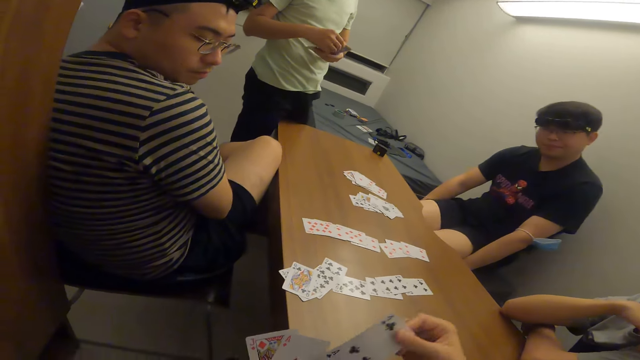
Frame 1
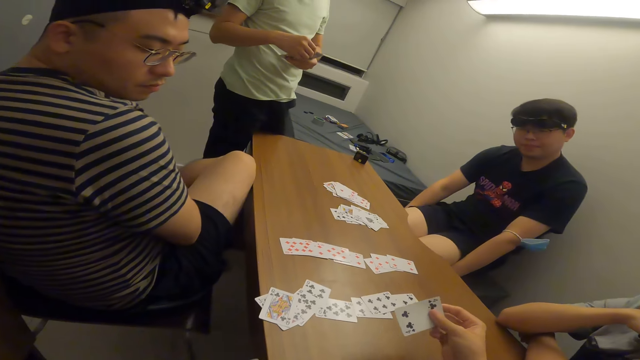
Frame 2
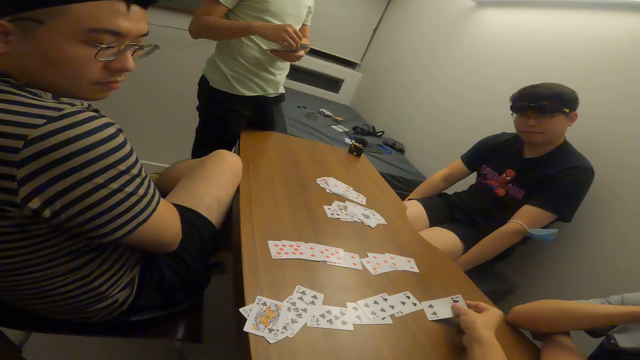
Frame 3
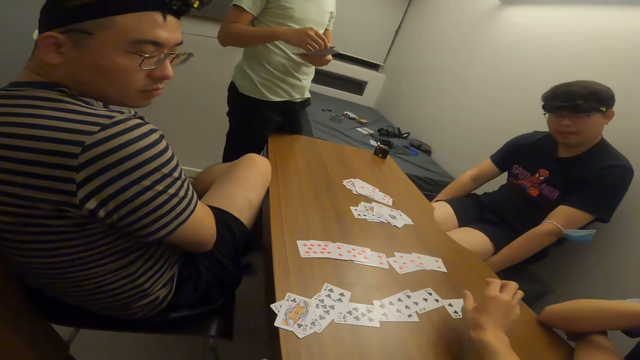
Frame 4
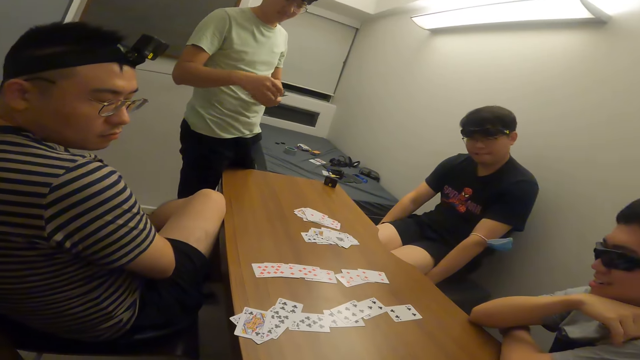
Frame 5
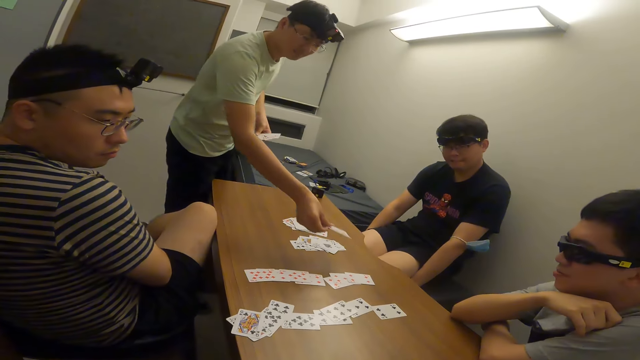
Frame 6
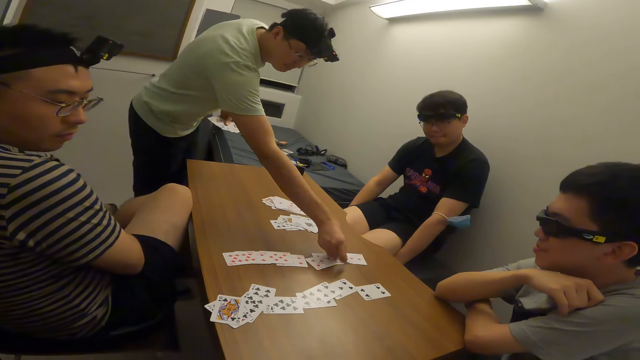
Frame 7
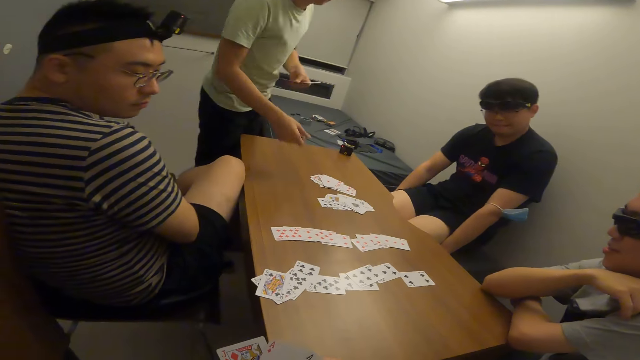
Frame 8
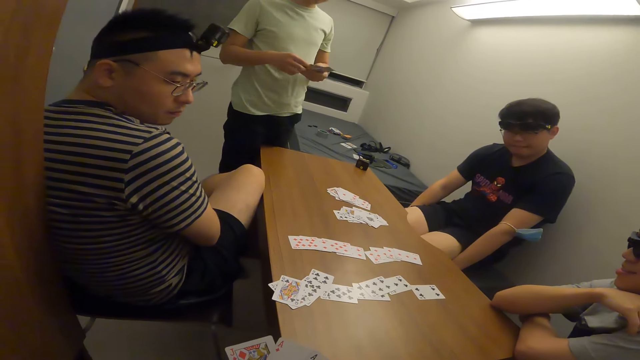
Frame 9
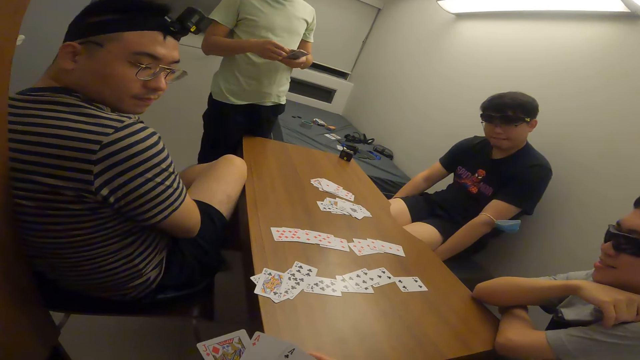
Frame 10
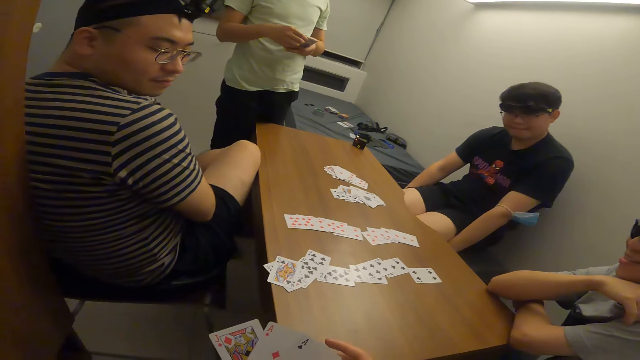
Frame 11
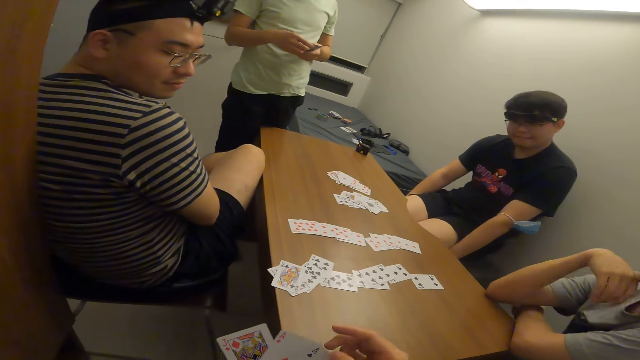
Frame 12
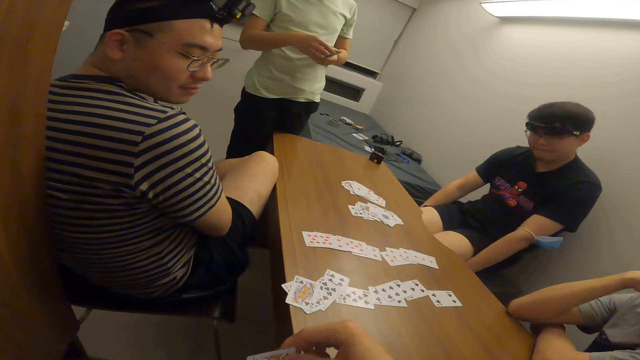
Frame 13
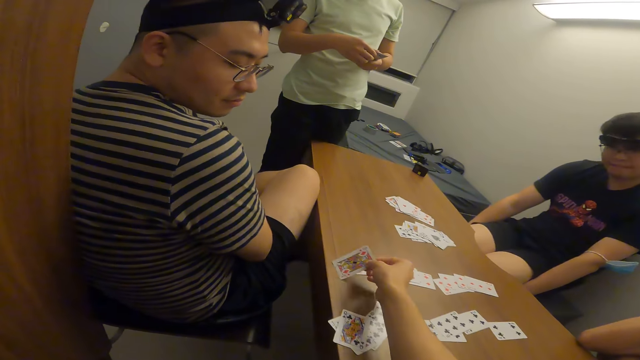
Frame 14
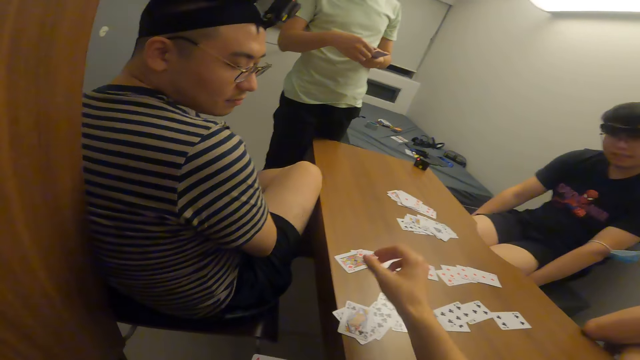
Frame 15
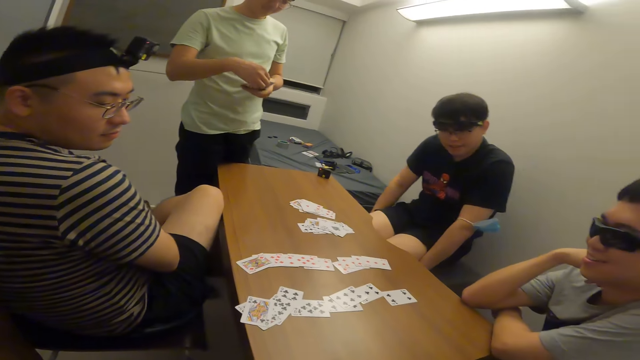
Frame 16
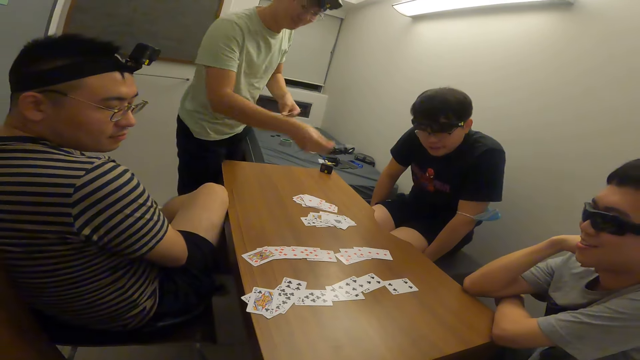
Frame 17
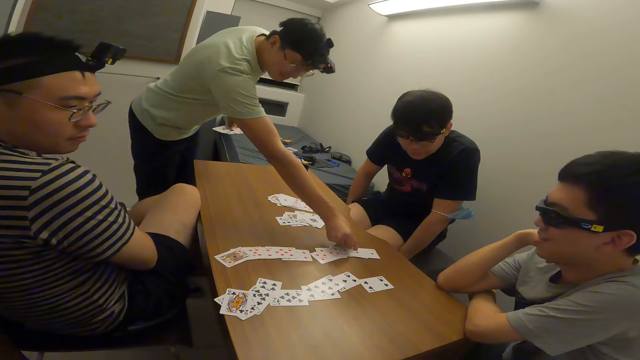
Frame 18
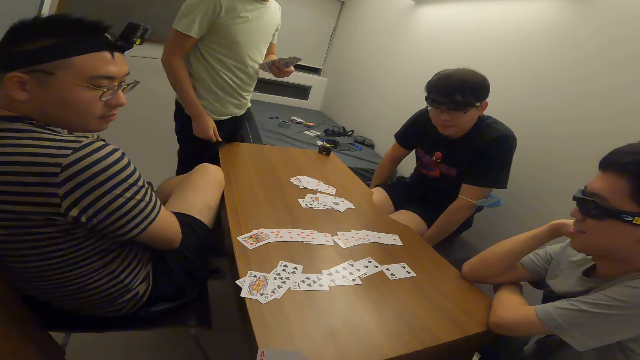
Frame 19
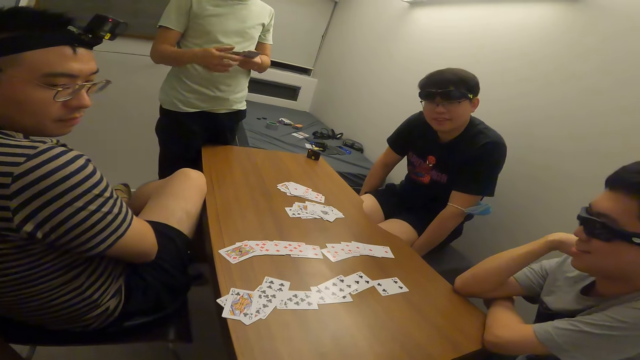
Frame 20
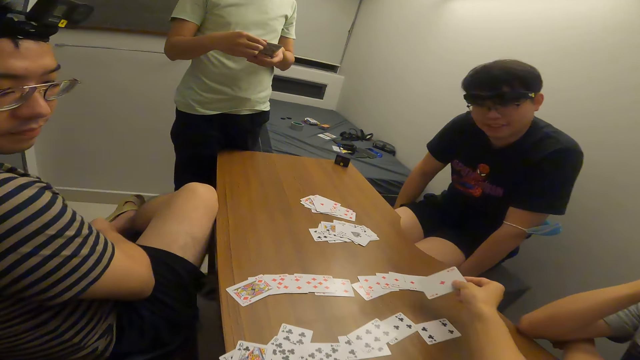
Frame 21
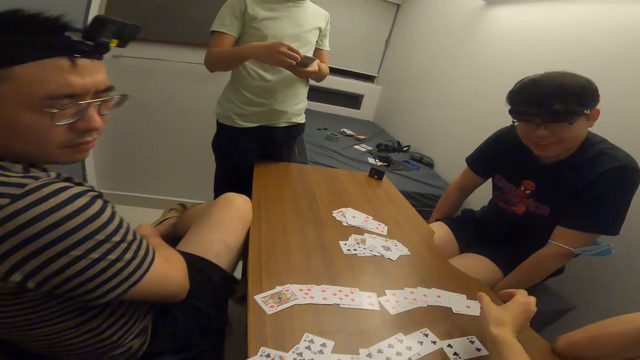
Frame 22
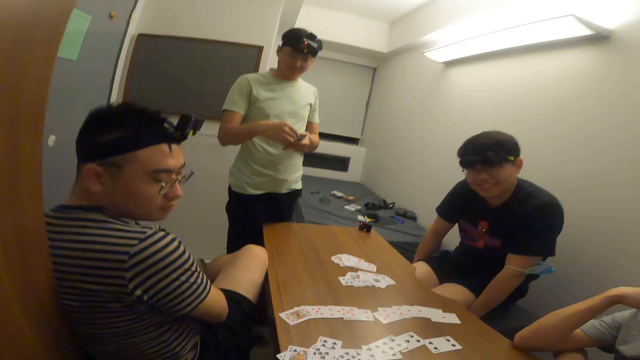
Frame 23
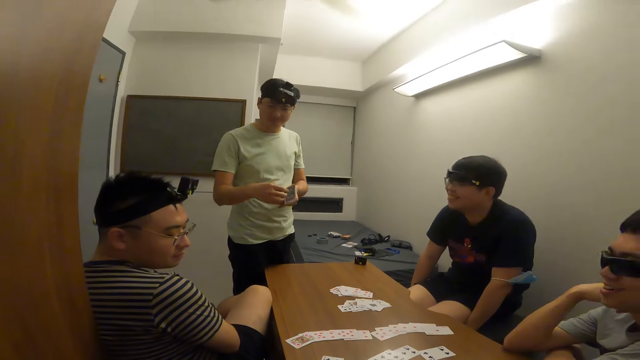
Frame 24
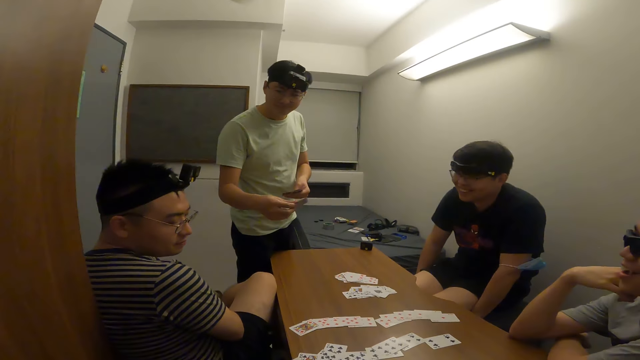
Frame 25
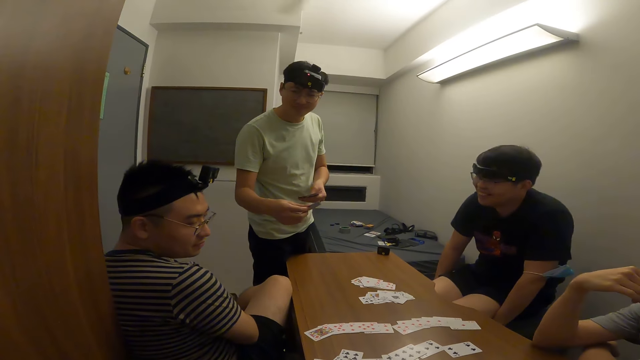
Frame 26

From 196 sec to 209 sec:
The camera wearer drops a card on the table with the right hand. A man drops a card on the table with the right hand. The camera wearer drops a card on the table with the right hand. The man drops a card on the table with the right hand. The camera wearer drops a card on the table with the right hand.

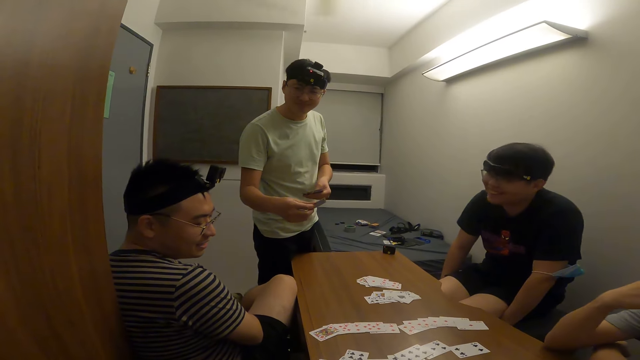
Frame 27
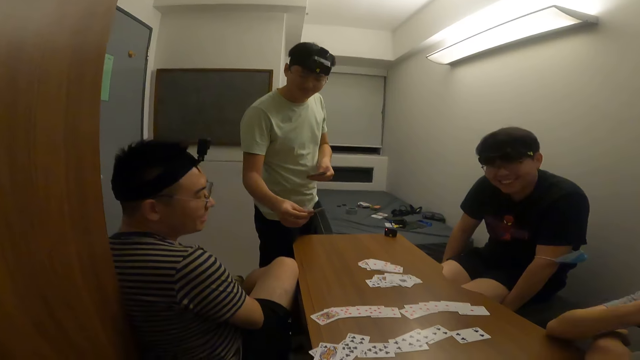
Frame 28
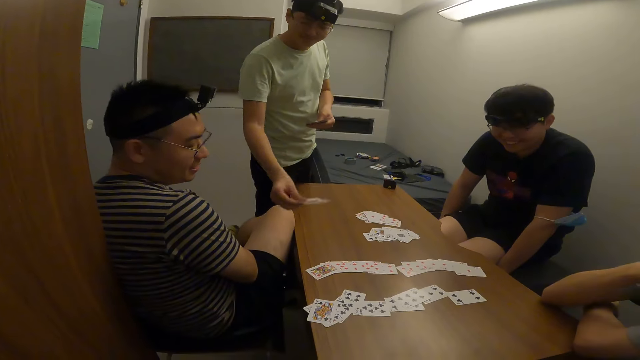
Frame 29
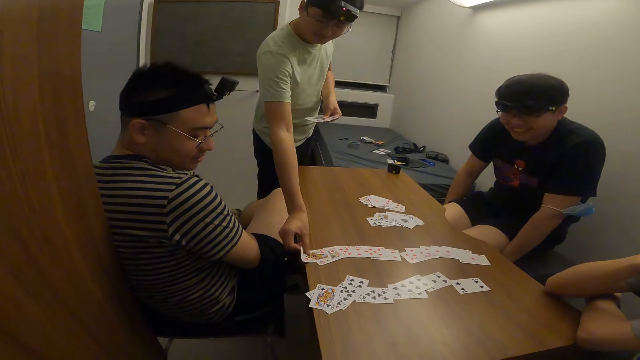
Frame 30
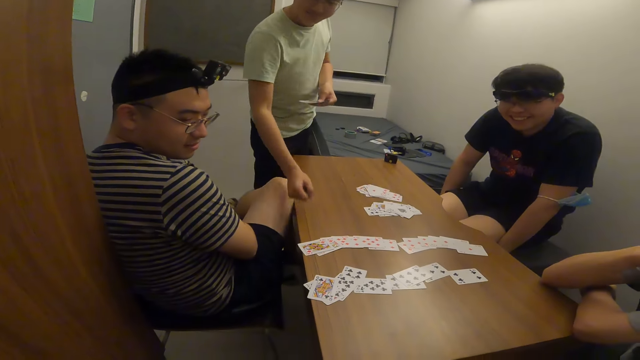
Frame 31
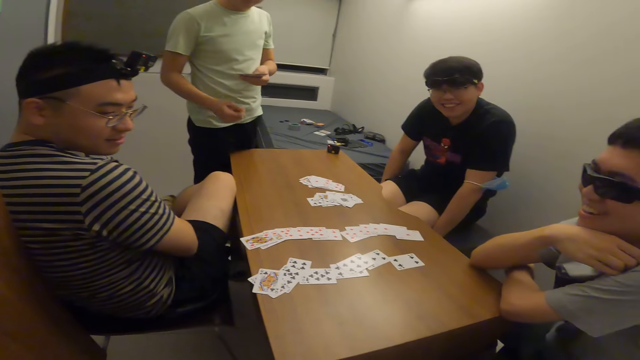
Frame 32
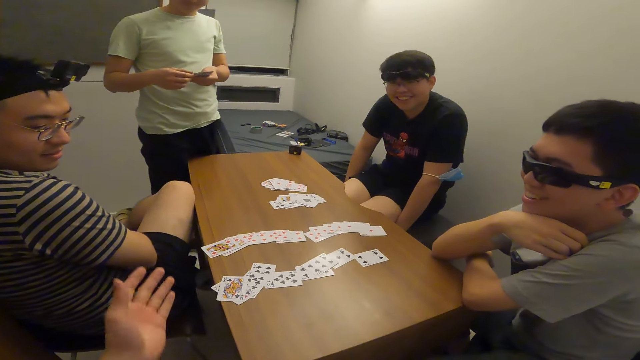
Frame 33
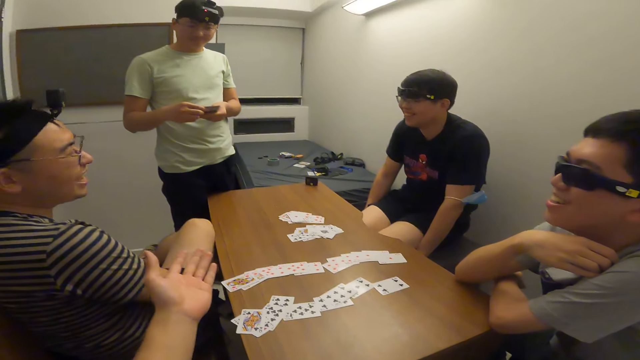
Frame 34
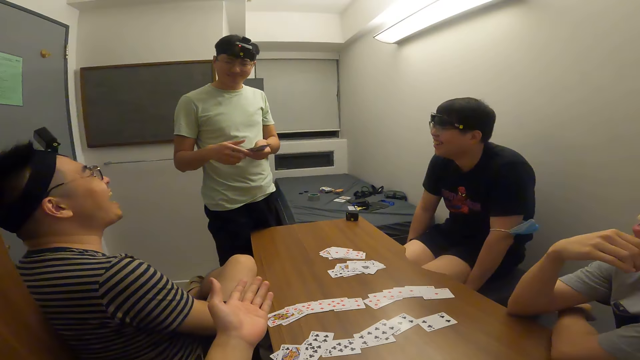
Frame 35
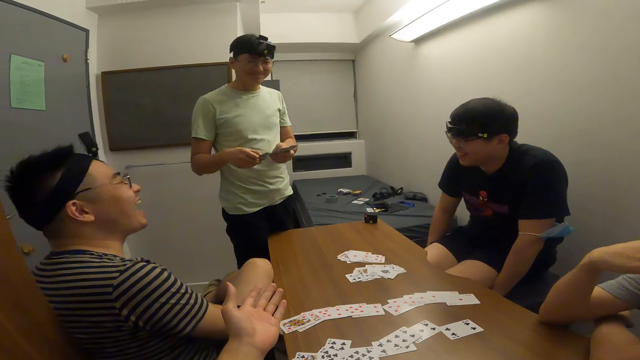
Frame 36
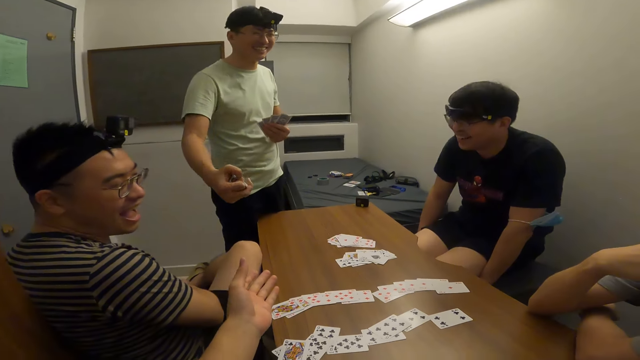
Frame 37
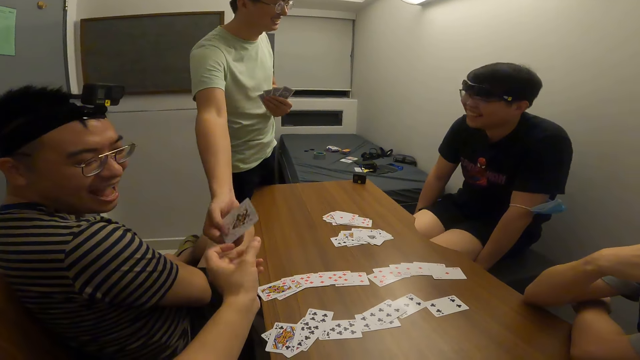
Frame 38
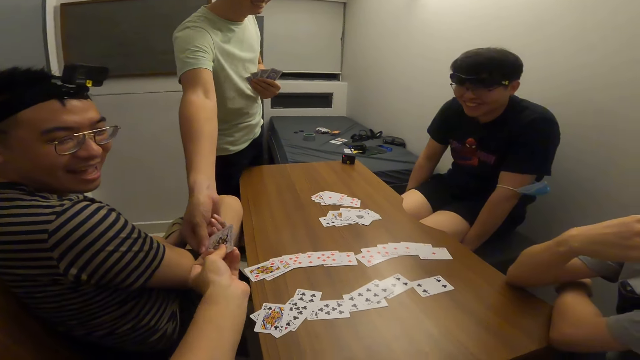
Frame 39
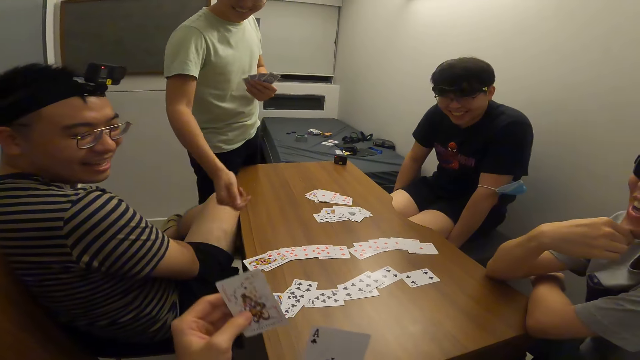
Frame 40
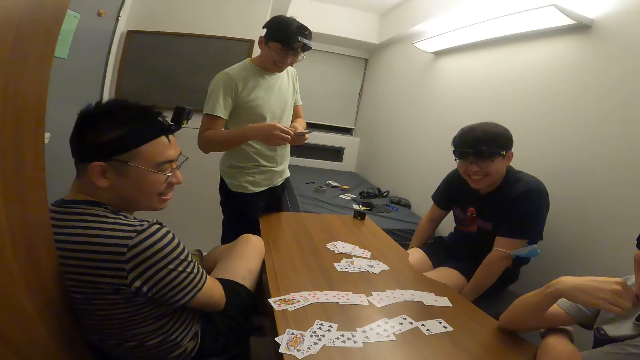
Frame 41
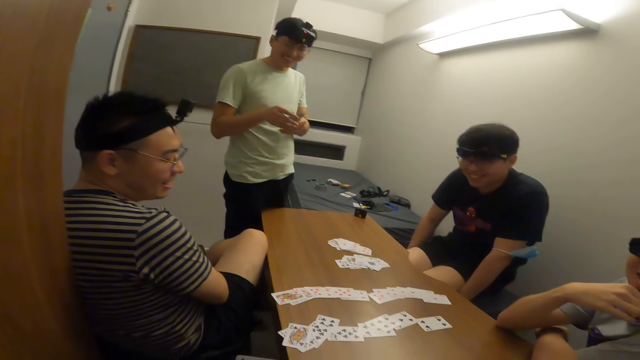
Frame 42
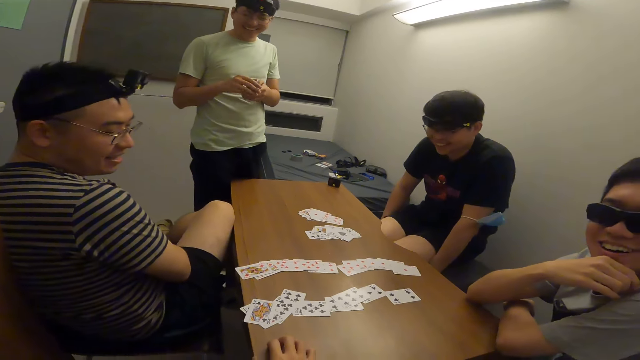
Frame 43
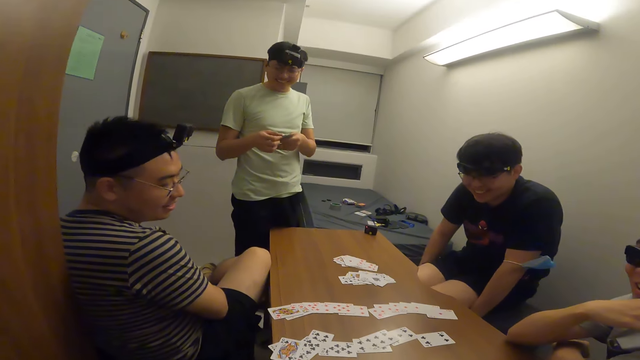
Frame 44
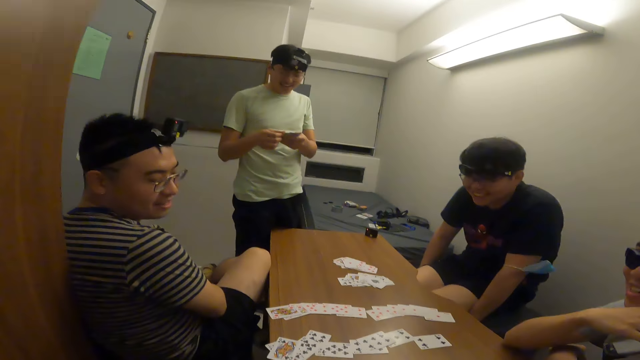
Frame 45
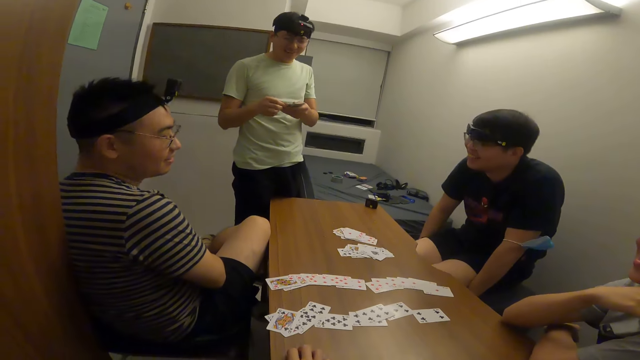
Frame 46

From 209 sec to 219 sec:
A man drops a card on the table with the right hand. The camera wearer stretches his left hand towards the man. He receives a card from the man with his left hand.
